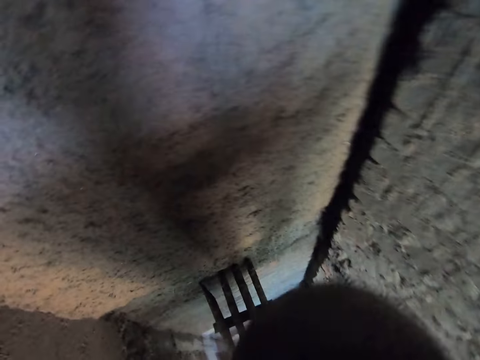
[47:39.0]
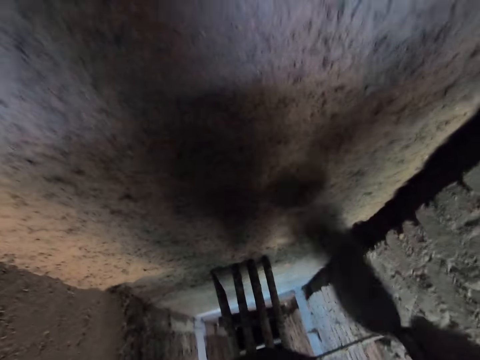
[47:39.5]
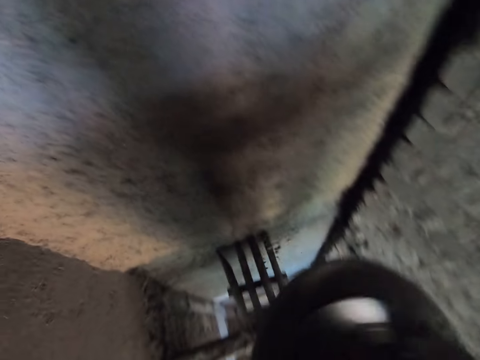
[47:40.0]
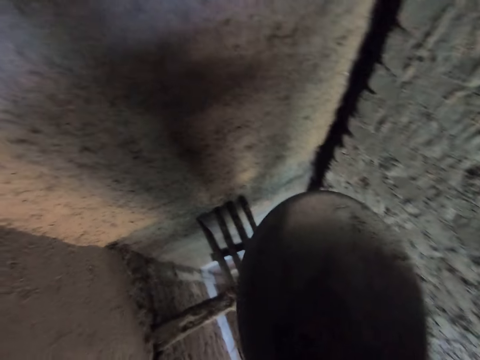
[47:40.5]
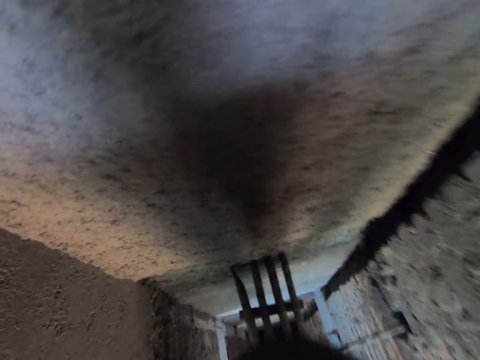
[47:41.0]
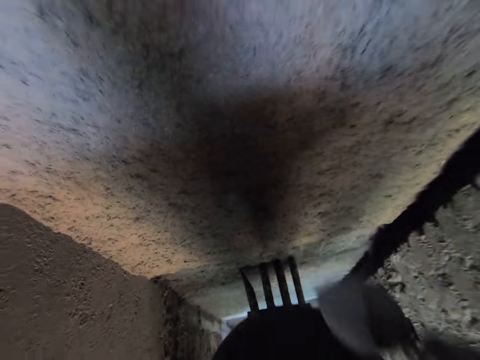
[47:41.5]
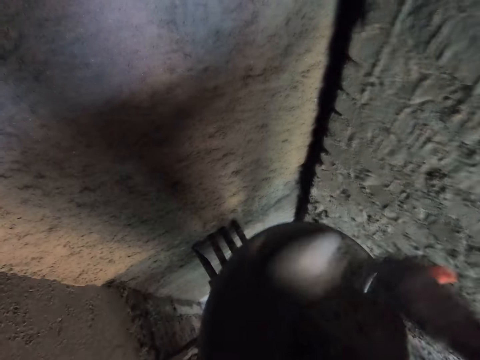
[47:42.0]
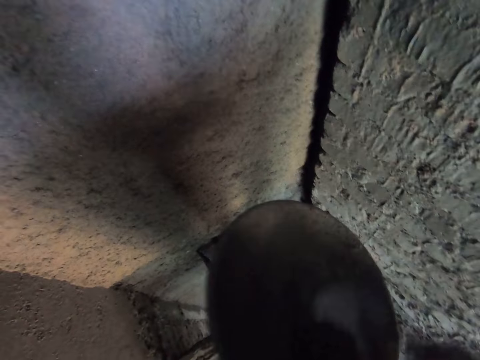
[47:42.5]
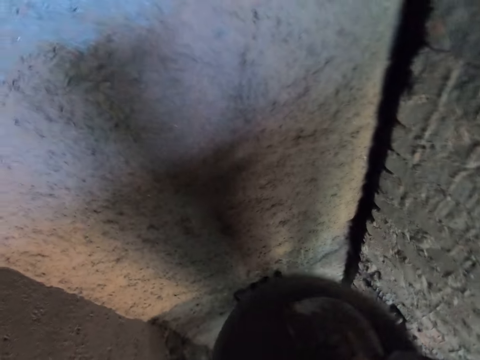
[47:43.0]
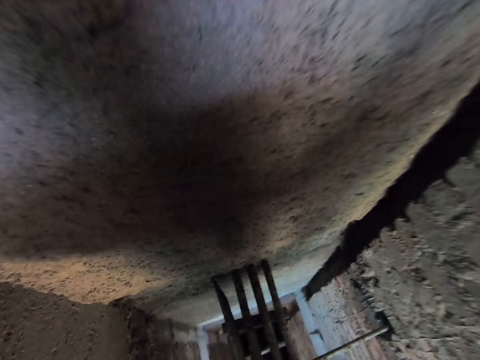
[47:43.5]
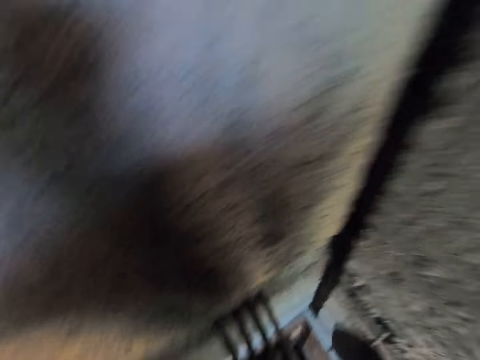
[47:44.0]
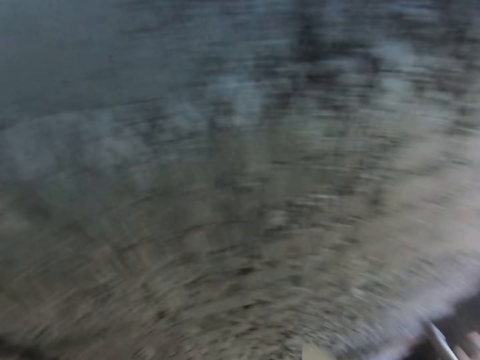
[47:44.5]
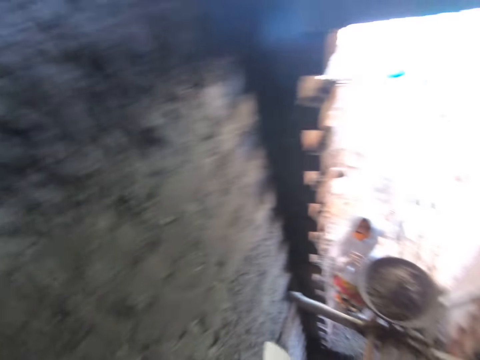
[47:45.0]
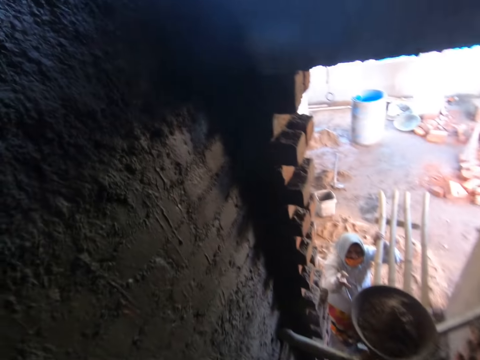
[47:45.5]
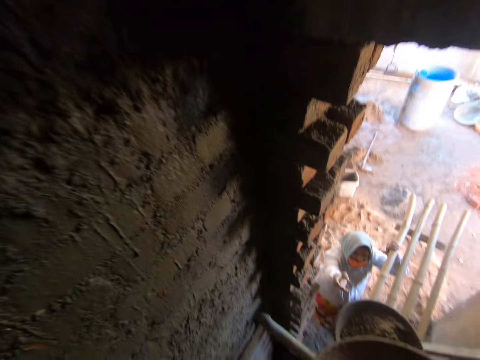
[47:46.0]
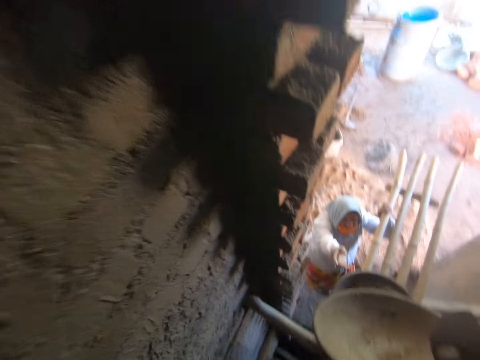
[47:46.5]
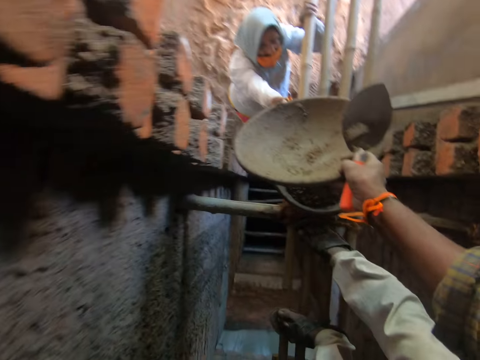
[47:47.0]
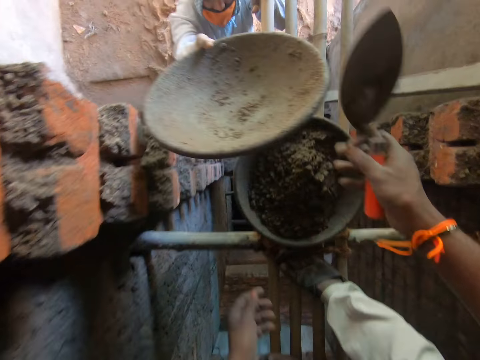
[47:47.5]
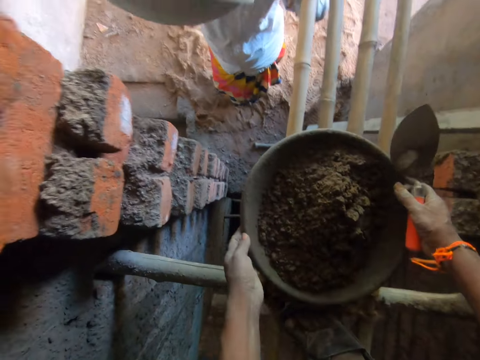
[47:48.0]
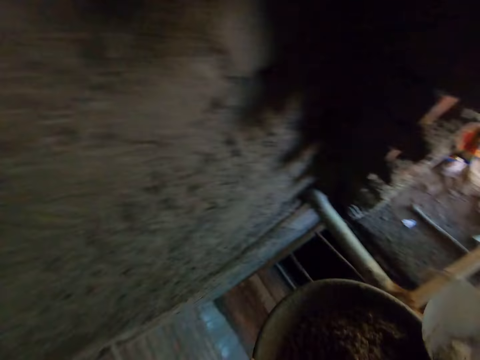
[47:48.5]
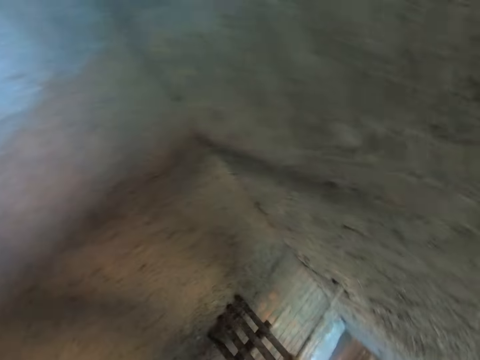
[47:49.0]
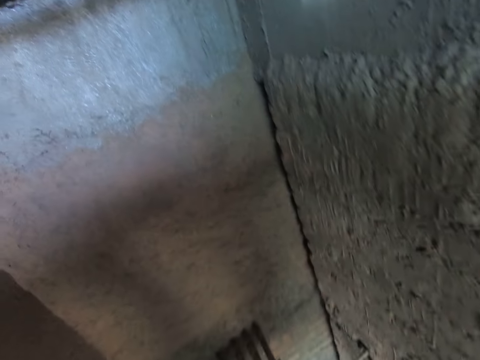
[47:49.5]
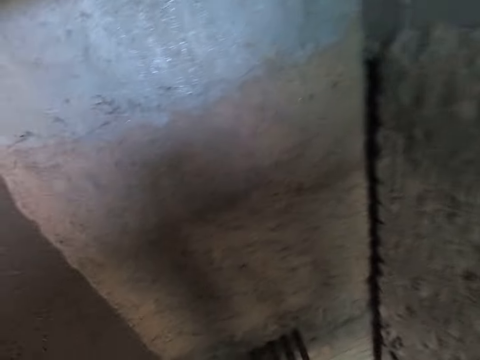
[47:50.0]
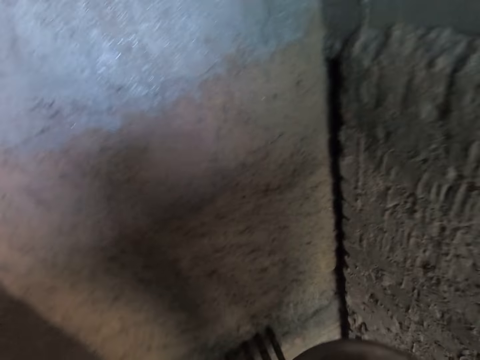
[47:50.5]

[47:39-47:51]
The camera wearer packs the cement mix from the bowl with the gauging trowel in his right hand. He pastes the cement mix on the wall with the gauging trowel in his right hand. He packs the cement mix from the bowl with the gauging trowel in his right hand. He pastes the cement mix on the wall with the gauging trowel in his right hand. He packs the cement mix from the bowl with the gauging trowel in his right hand. He pastes the cement mix on the wall with the gauging trowel in his right hand. He gives the bowl to a woman with his right hand. He picks up the bowl on the construction bamboo with his hands.

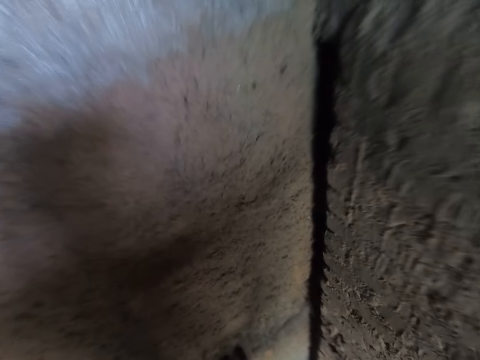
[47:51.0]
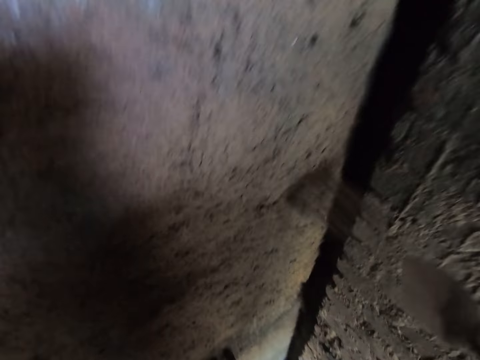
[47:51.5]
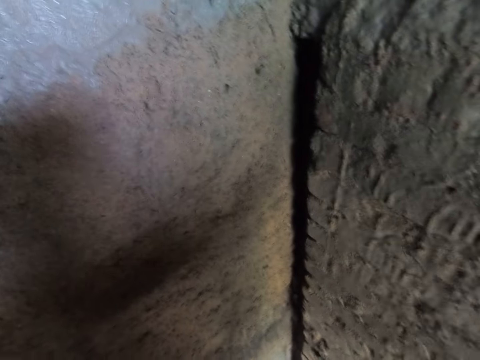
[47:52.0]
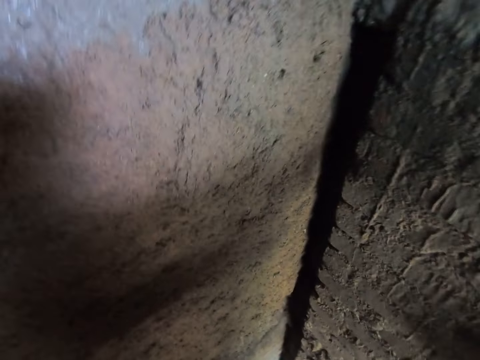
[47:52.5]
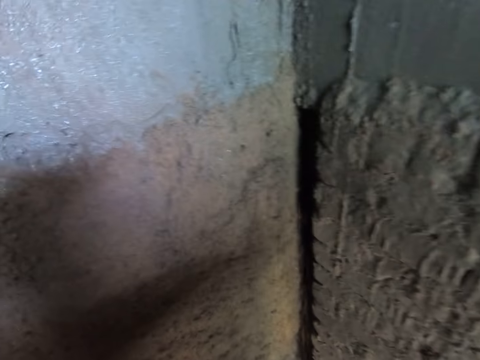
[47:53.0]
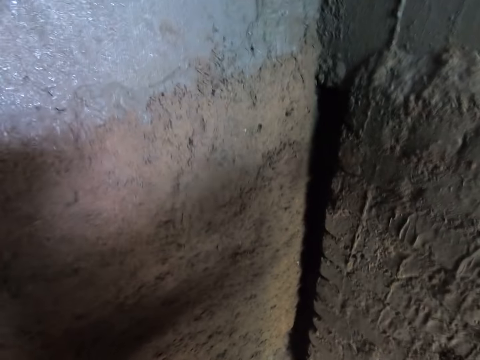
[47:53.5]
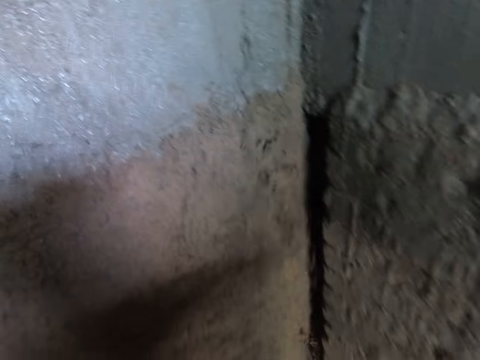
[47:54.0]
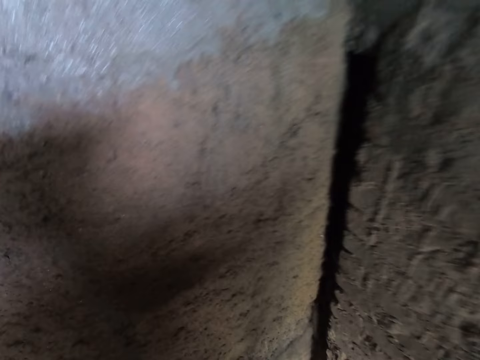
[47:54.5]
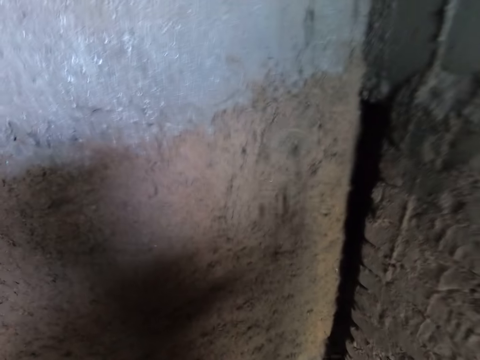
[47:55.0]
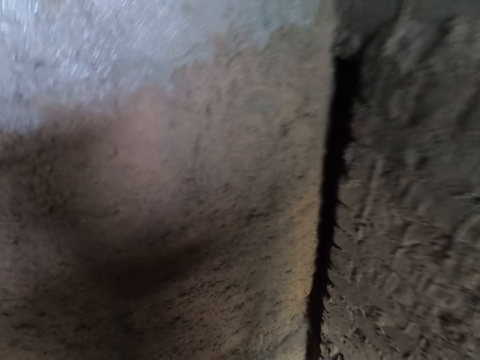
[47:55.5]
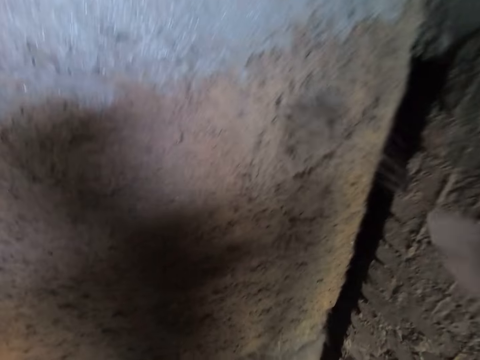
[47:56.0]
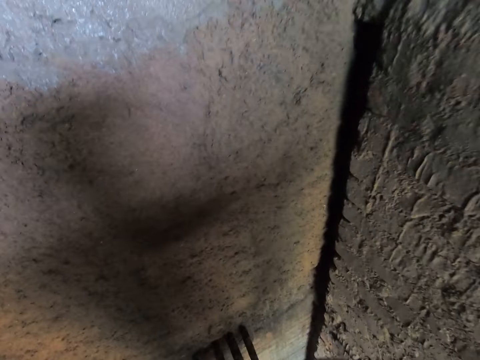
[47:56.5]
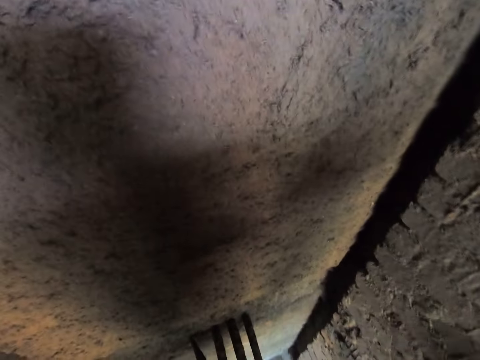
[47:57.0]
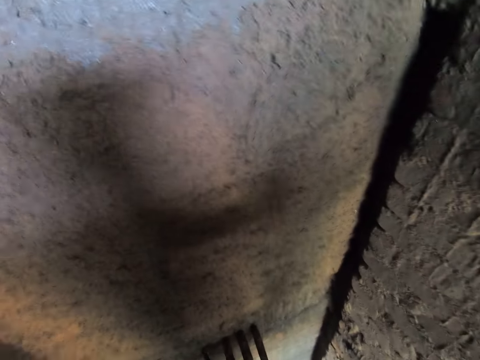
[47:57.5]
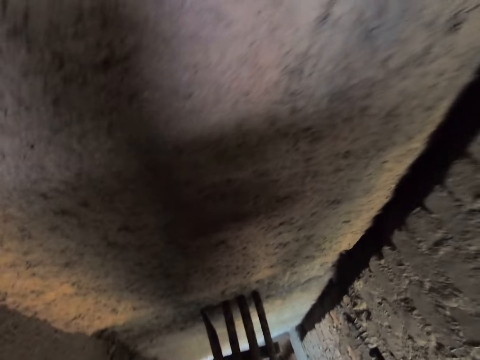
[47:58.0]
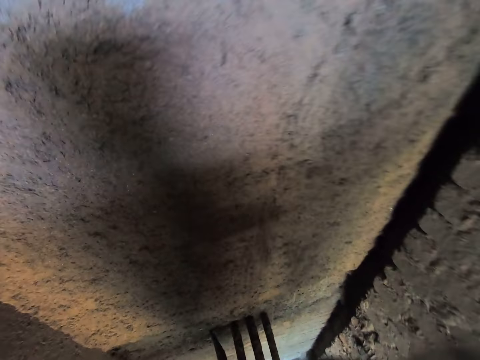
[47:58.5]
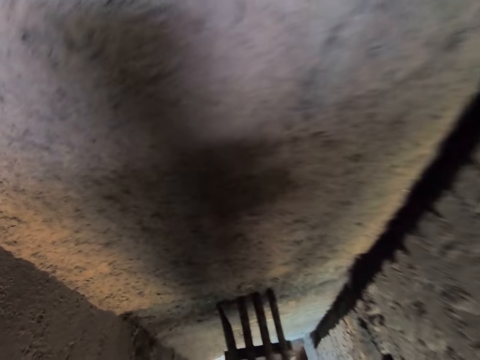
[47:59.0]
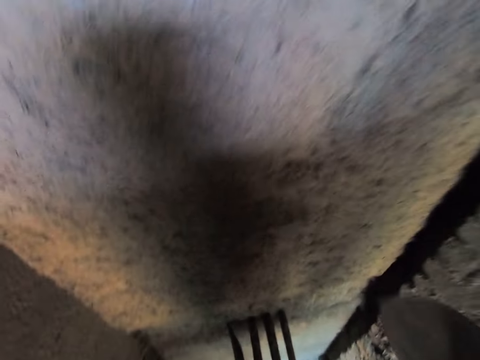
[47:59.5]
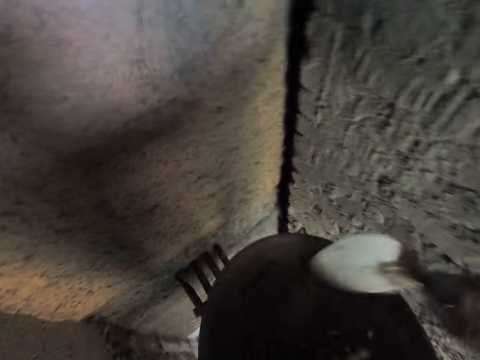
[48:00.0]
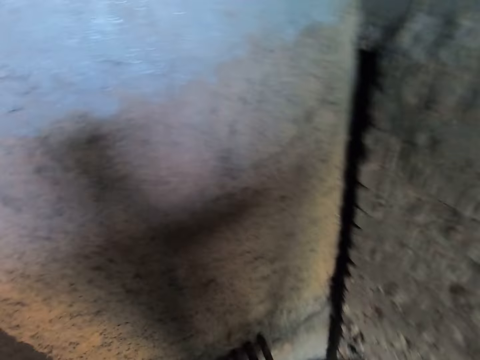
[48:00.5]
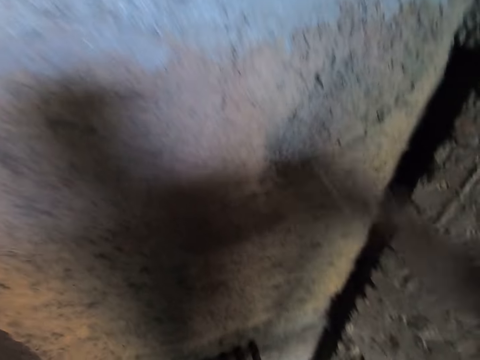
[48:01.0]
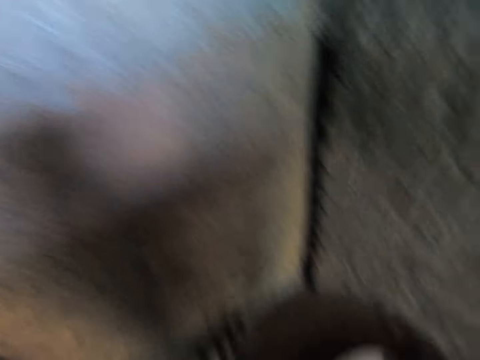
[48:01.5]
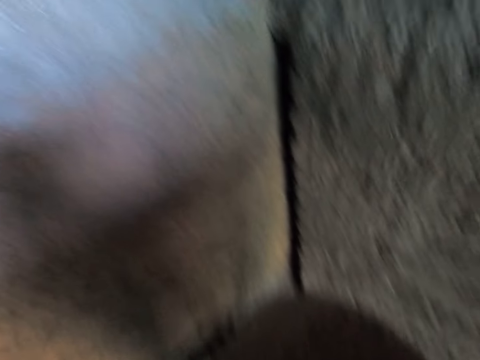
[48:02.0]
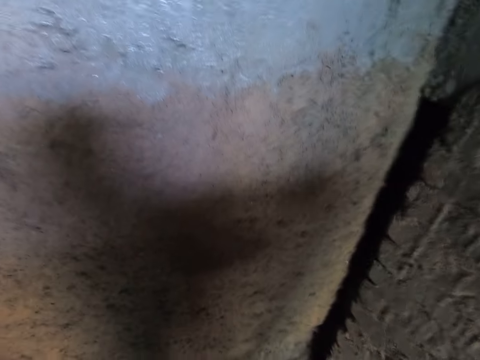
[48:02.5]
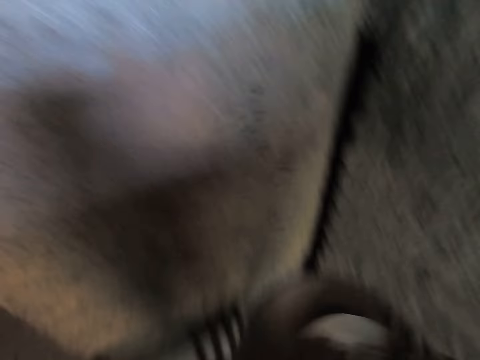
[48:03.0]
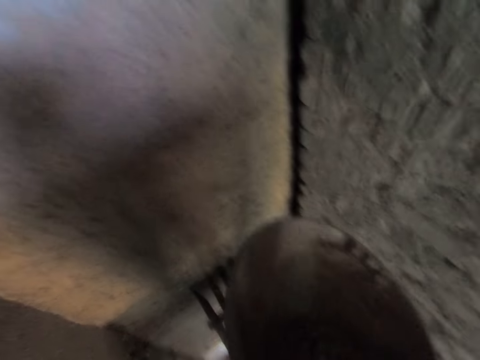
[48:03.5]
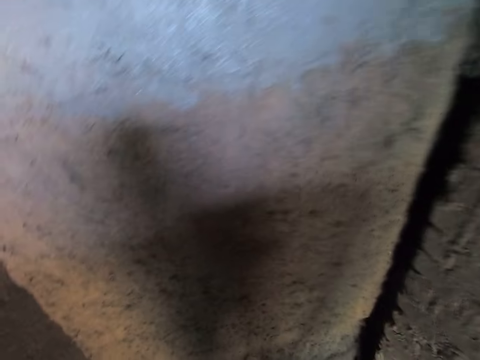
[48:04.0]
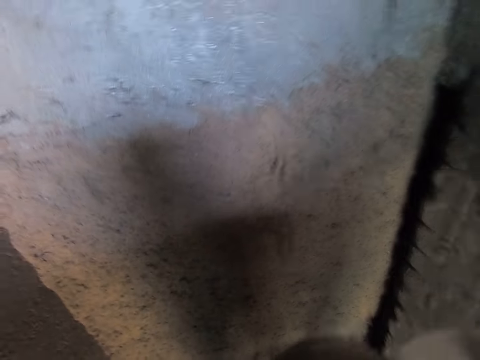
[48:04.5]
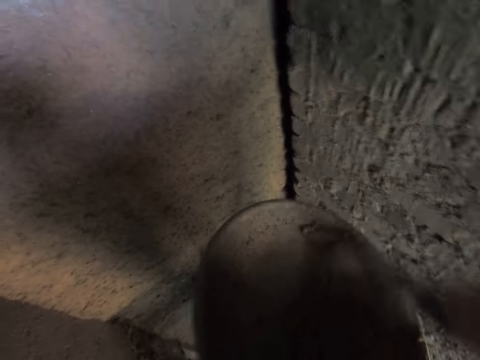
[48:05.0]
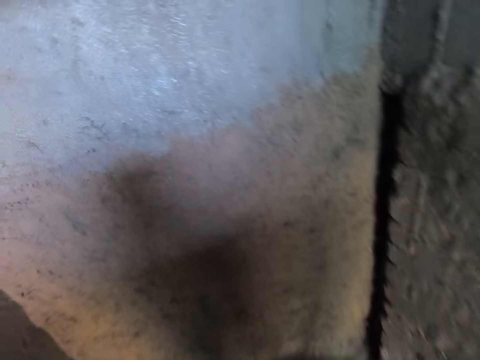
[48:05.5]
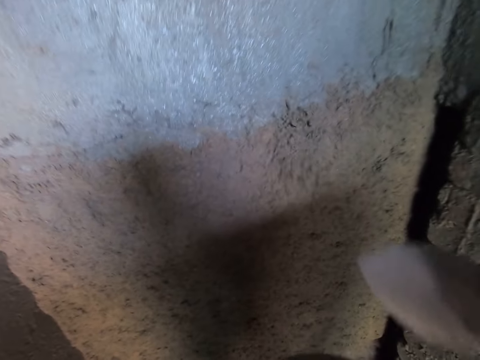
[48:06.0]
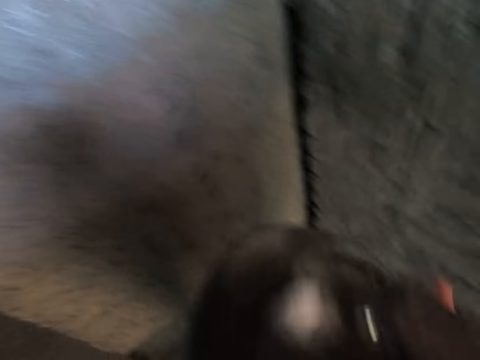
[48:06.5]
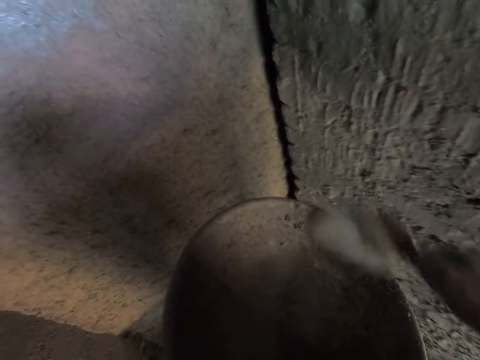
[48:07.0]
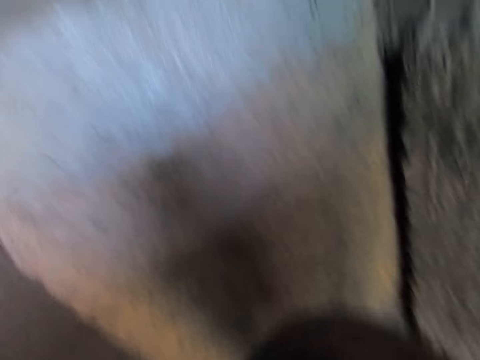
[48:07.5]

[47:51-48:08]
The camera wearer pastes the cement mix on the wall with the gauging trowel in his right hand. He pastes the cement mix on the wall with the gauging trowel in his right hand repeatedly. He packs the cement mix from the bowl with the gauging trowel in his right hand. He pastes the cement mix on the wall with the gauging trowel in his right hand. He packs the cement mix from the bowl with the gauging trowel in his right hand. He pastes the cement mix on the wall with the gauging trowel in his right hand. He packs the cement mix from the bowl with the gauging trowel in his right hand. He pastes the cement mix on the wall with the gauging trowel in his right hand. He packs the cement mix from the bowl with the gauging trowel in his right hand.
